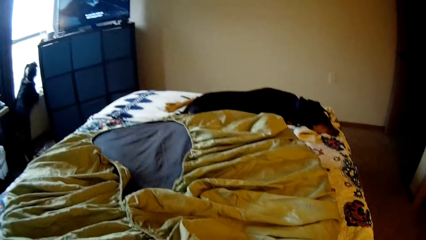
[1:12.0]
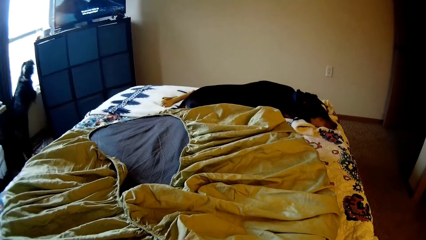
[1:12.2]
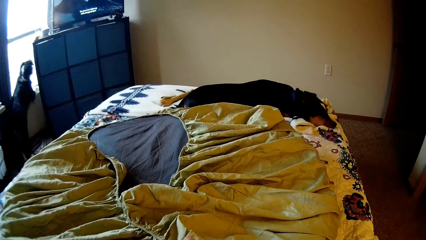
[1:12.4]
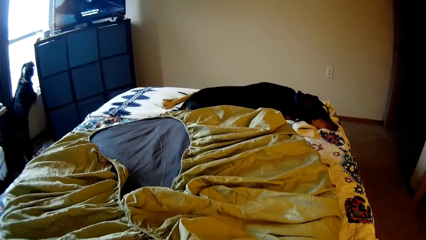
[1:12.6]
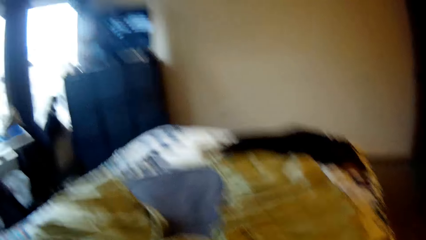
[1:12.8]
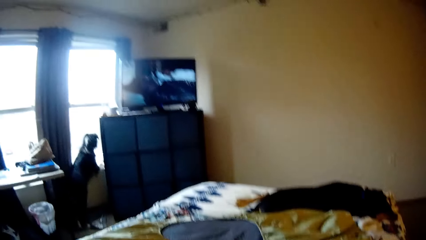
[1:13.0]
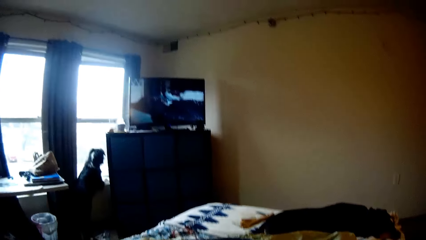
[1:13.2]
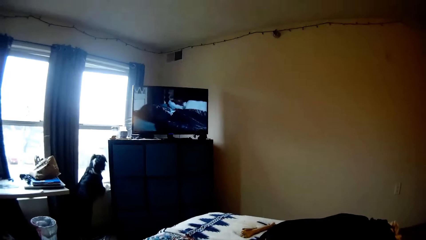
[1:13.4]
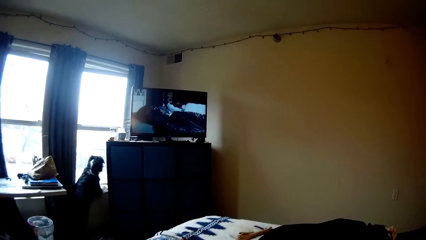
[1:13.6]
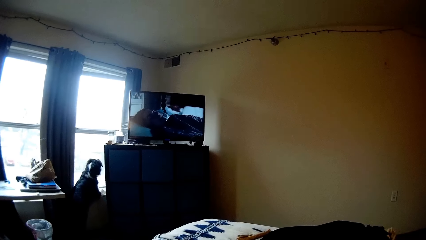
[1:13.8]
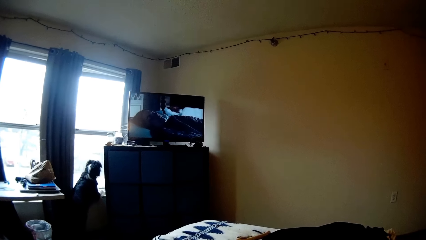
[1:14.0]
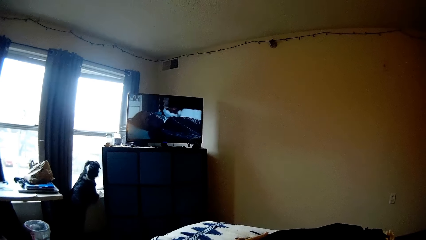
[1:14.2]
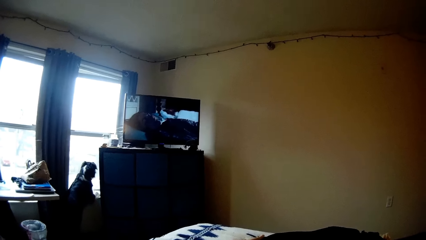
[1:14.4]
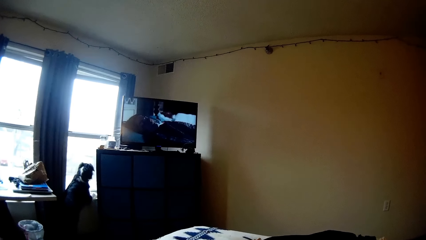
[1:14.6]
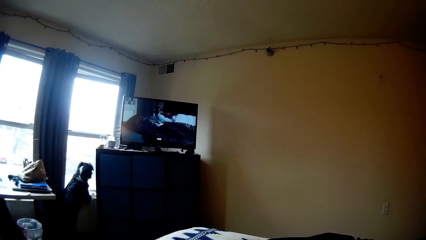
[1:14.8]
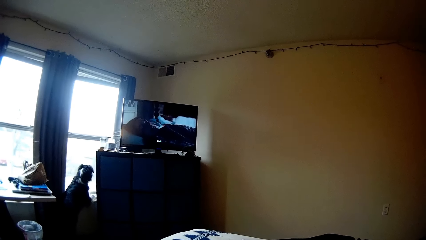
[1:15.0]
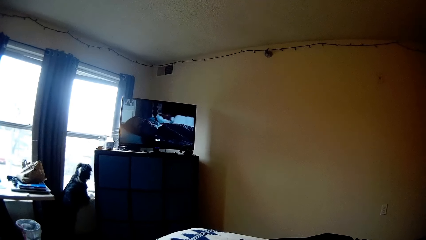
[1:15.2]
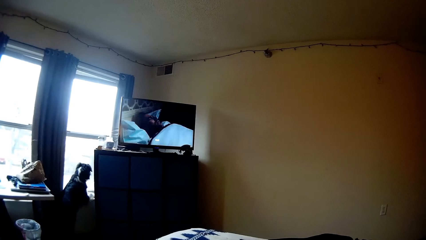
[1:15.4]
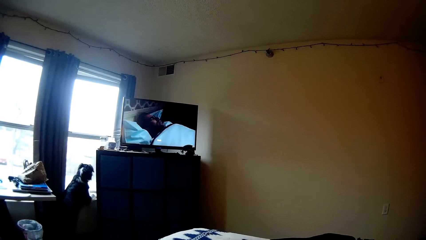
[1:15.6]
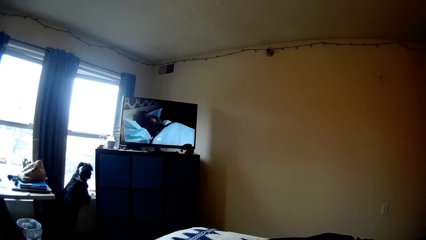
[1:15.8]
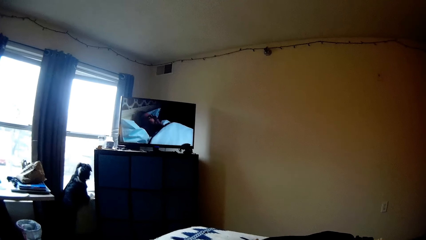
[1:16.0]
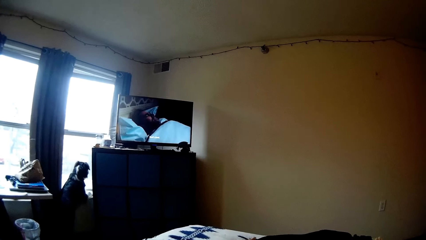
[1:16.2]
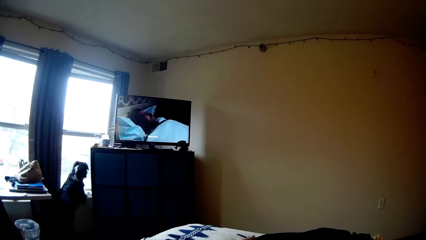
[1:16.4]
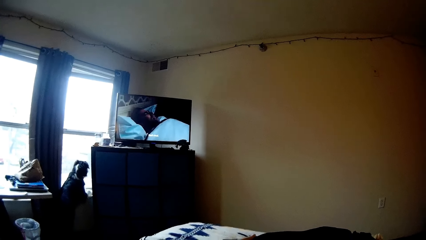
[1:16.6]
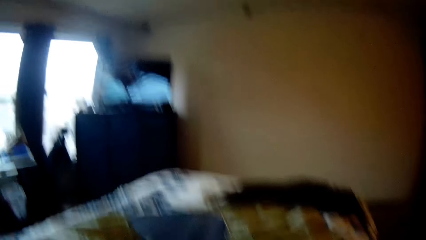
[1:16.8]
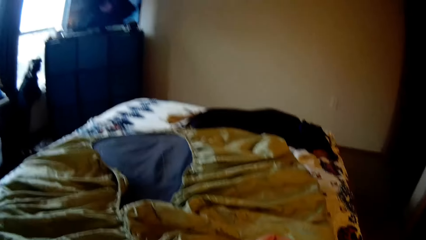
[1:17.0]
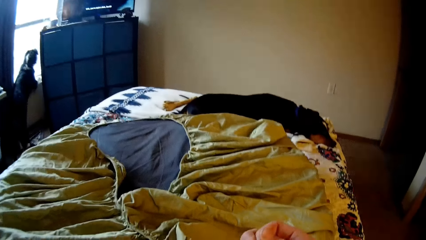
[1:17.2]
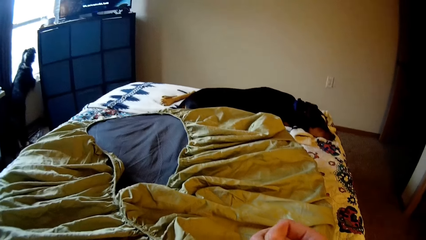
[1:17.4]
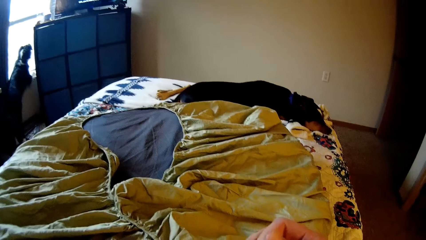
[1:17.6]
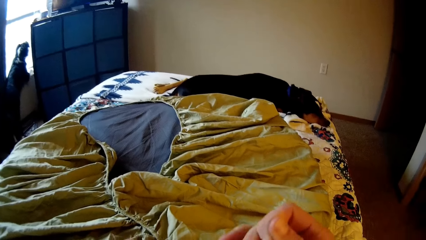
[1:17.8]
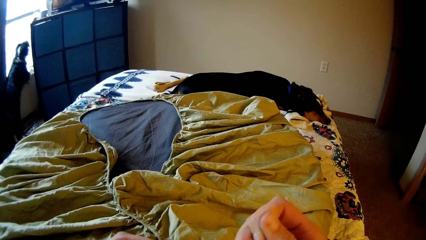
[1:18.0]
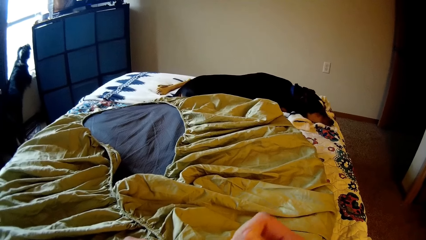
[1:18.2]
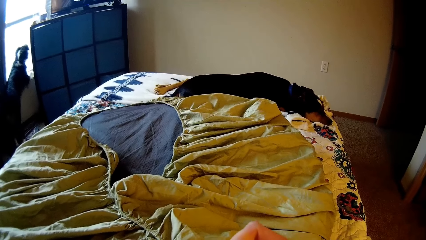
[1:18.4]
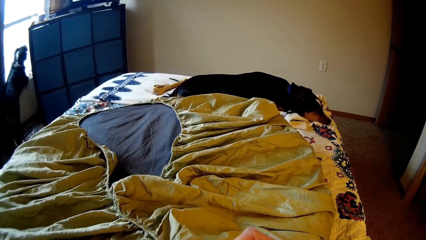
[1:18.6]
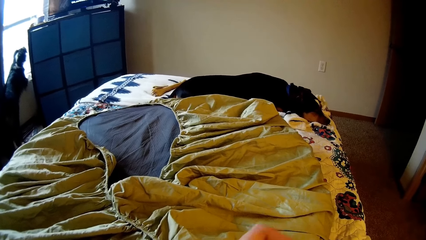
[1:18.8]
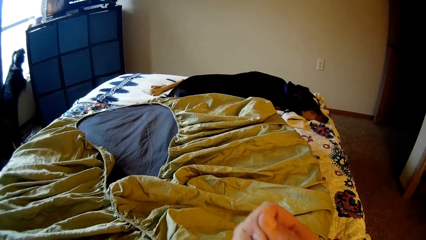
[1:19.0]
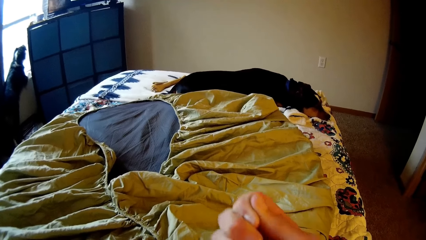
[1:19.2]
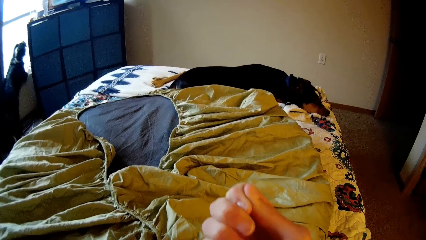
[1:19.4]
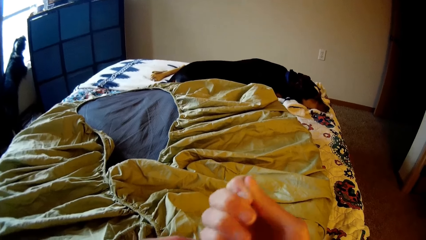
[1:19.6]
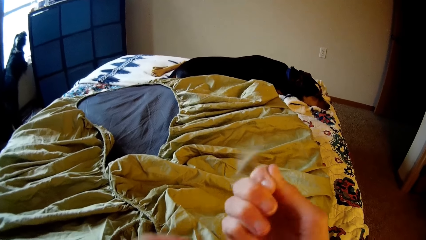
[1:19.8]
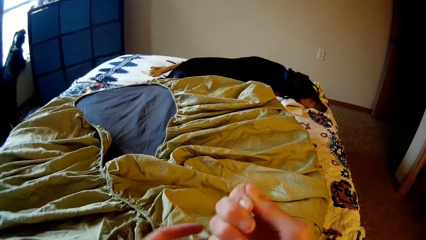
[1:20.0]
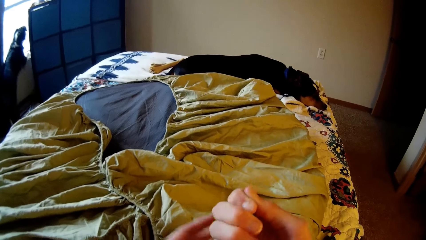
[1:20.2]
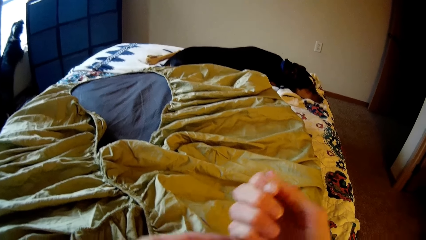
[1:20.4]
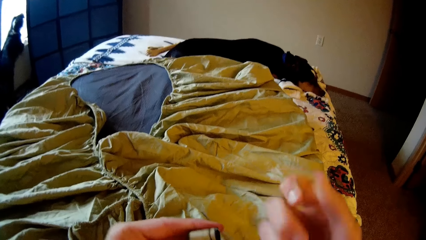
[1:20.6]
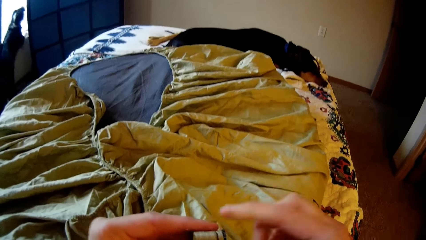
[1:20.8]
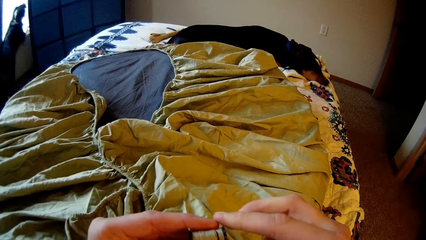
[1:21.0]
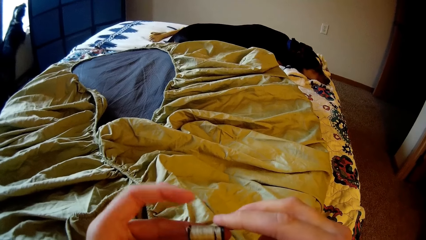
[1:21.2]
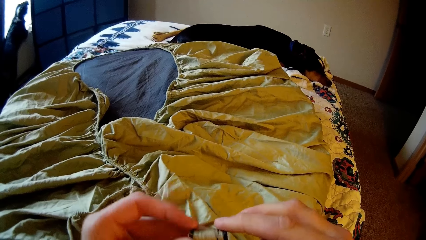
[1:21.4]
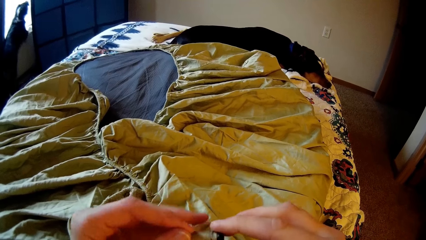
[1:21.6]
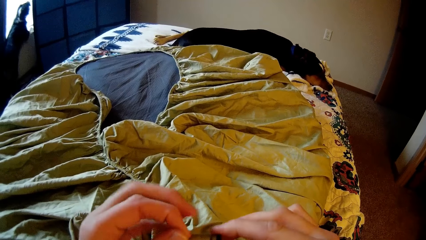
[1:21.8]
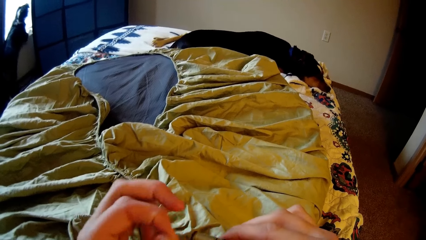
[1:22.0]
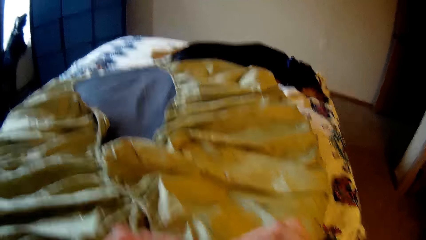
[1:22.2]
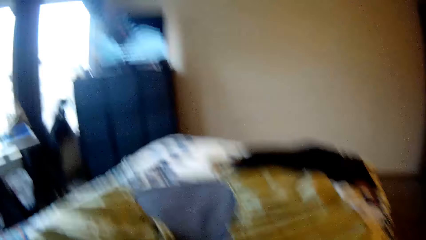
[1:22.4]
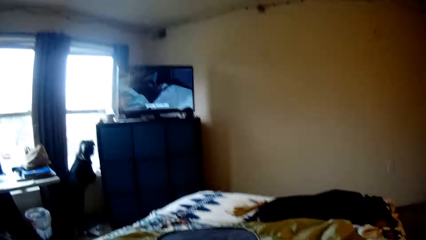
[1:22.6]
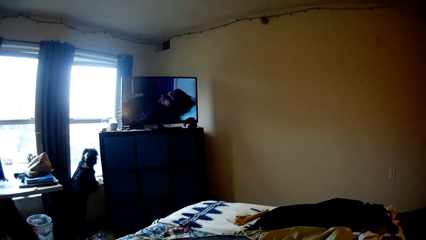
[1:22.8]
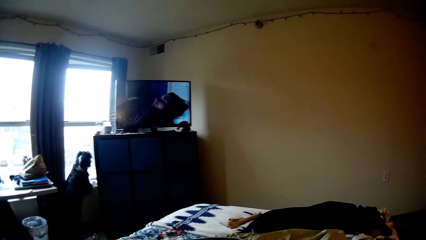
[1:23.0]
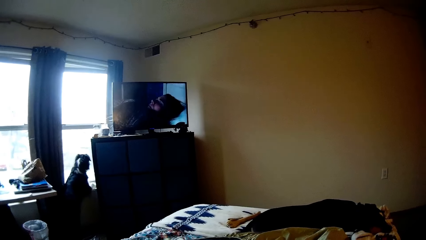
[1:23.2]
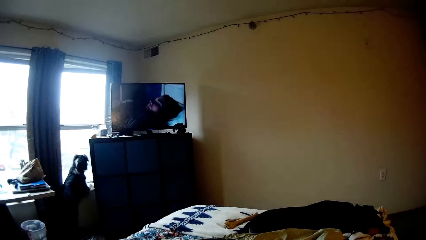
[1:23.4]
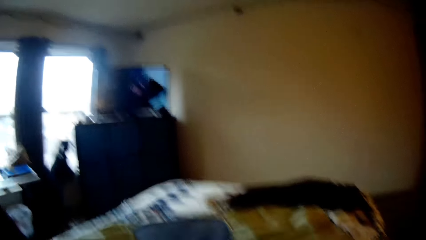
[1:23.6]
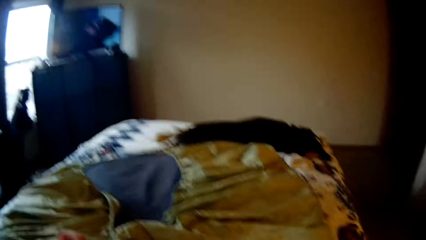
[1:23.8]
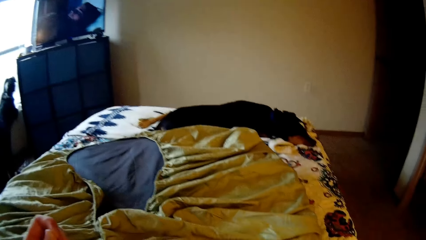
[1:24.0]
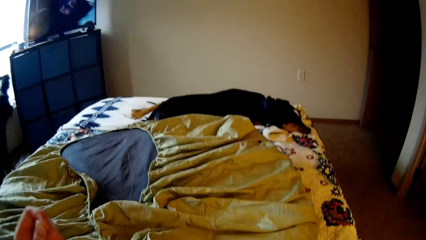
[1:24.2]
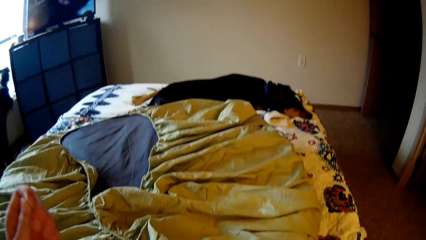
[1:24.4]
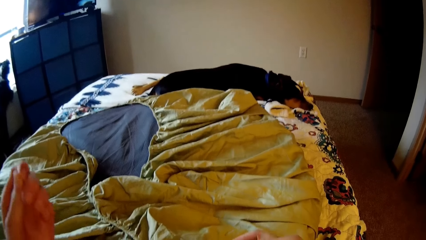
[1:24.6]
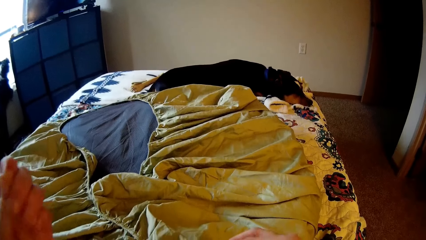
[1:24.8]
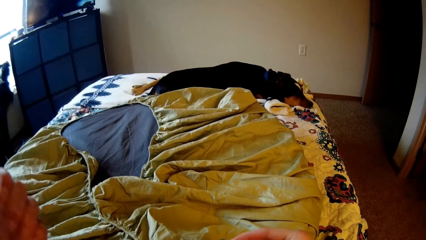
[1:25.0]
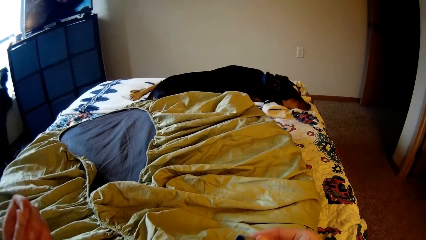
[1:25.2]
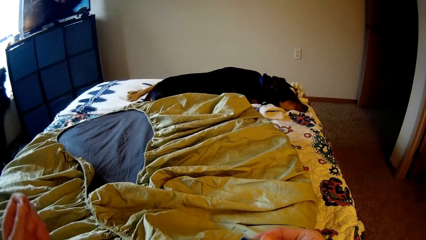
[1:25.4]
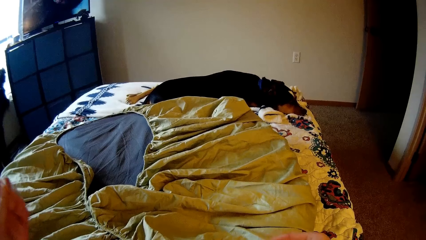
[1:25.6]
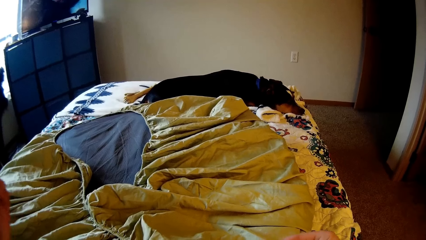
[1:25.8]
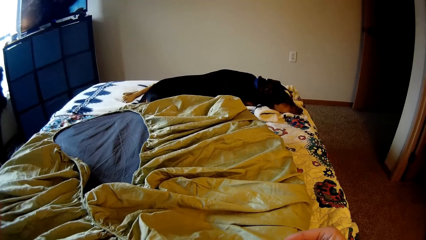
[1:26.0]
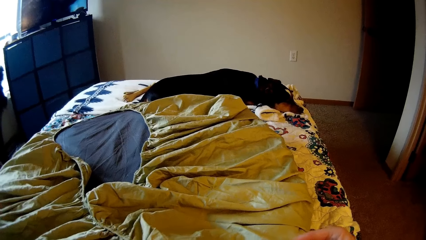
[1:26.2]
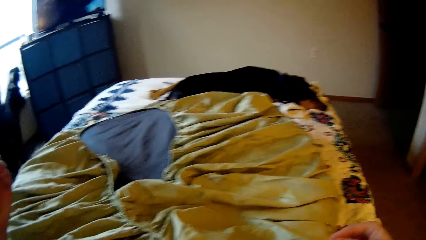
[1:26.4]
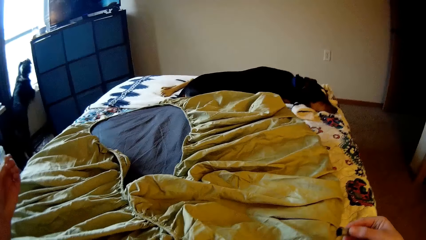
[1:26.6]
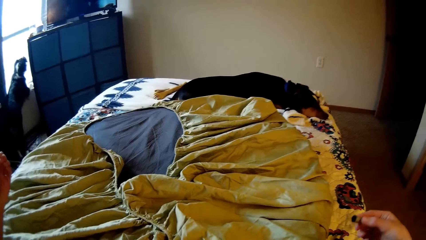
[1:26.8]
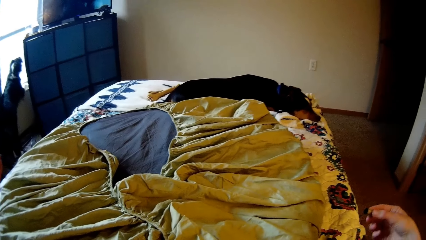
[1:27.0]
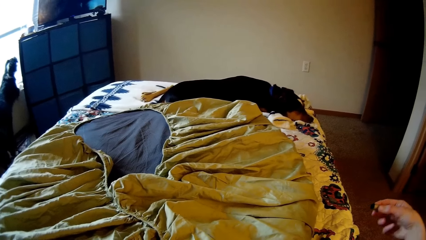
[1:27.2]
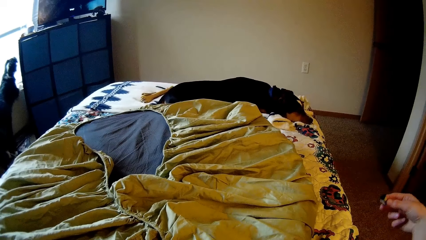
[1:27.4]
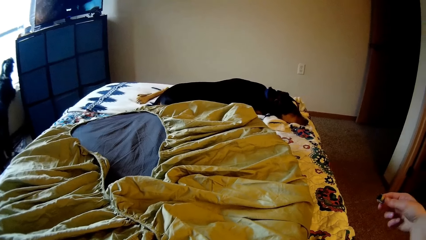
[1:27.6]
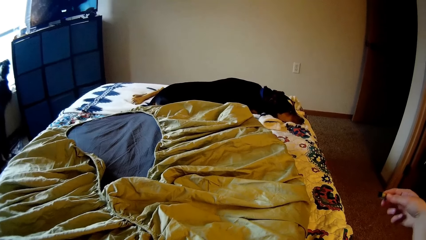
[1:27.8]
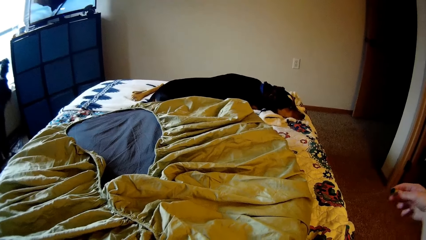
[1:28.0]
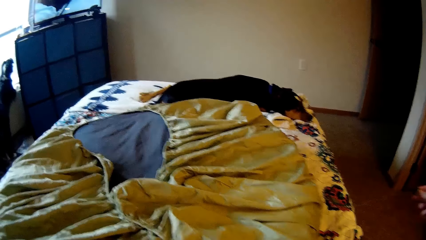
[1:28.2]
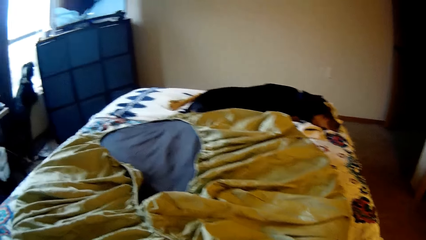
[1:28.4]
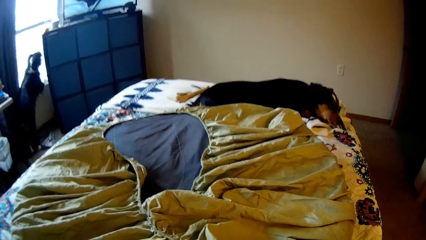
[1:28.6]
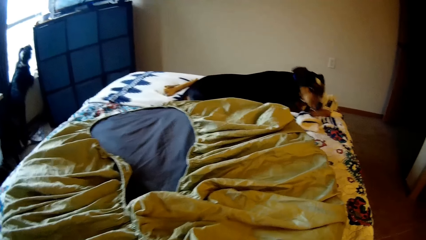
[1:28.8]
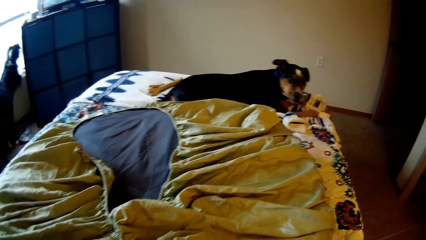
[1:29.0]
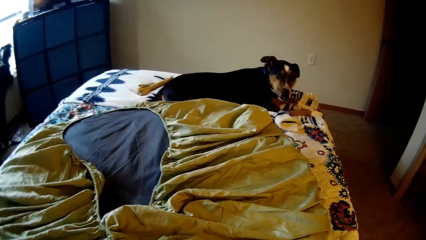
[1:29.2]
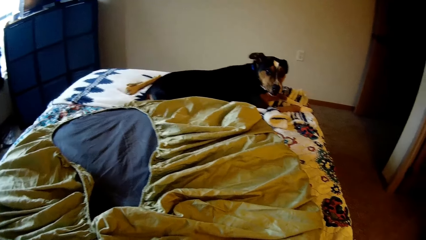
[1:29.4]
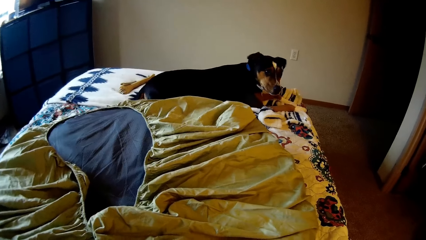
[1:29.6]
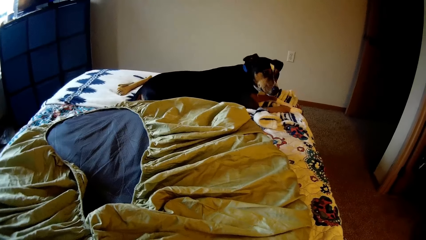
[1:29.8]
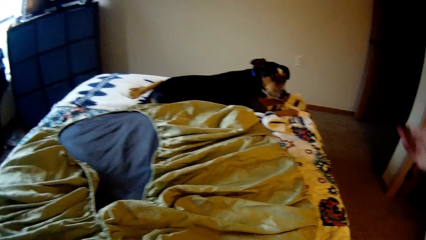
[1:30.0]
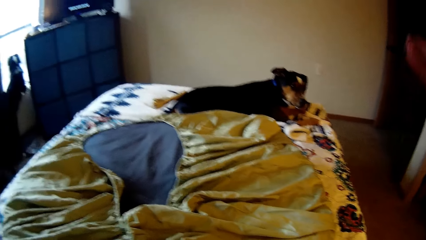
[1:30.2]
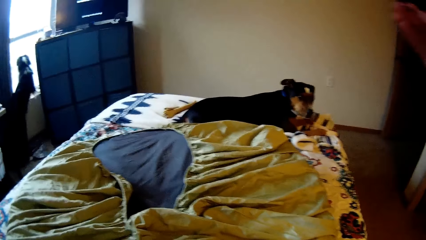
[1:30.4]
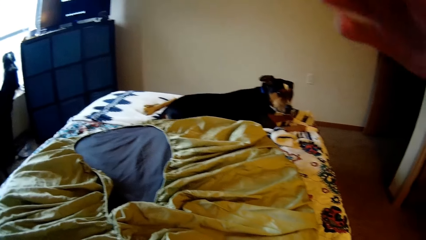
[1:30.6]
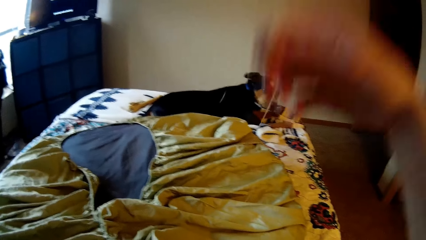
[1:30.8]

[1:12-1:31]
The camera wearer strengthens a sewing thread. She unrolls the thread with her hands. She looks up to the television. A dog raises its head.
